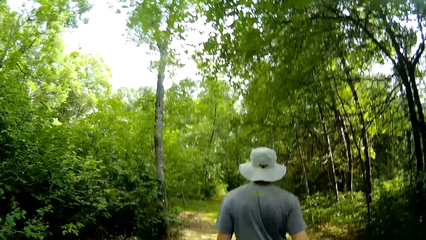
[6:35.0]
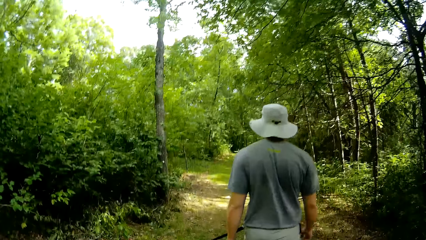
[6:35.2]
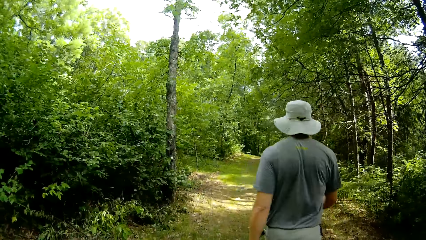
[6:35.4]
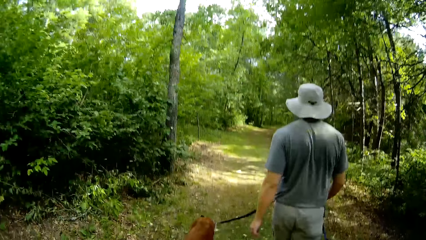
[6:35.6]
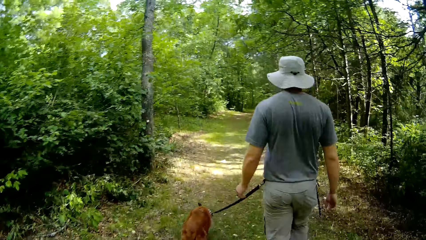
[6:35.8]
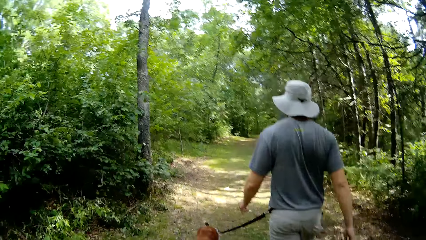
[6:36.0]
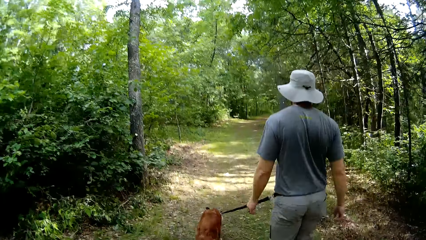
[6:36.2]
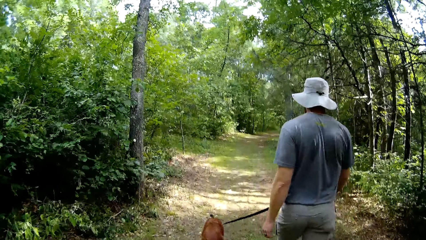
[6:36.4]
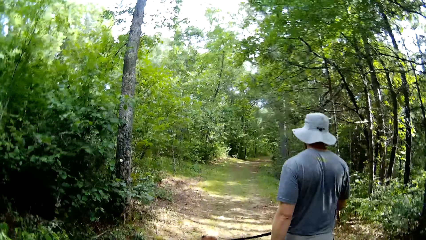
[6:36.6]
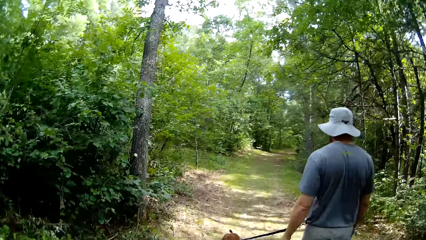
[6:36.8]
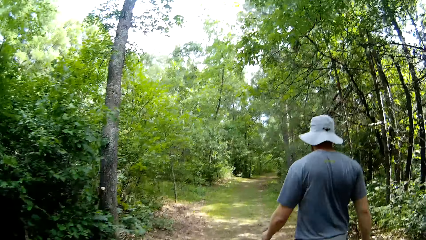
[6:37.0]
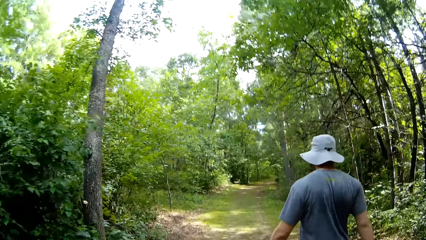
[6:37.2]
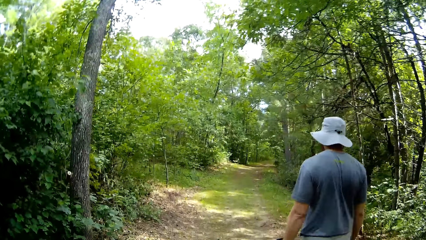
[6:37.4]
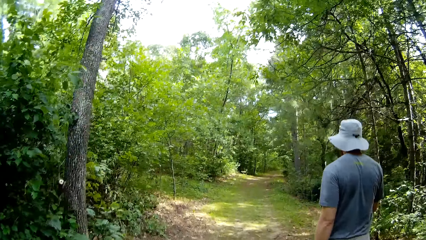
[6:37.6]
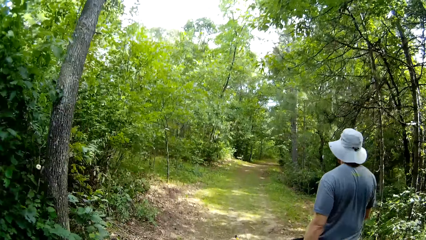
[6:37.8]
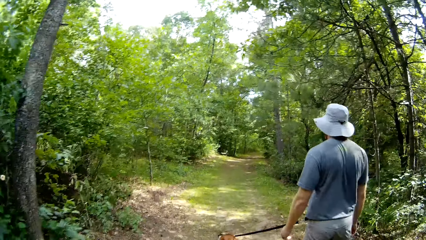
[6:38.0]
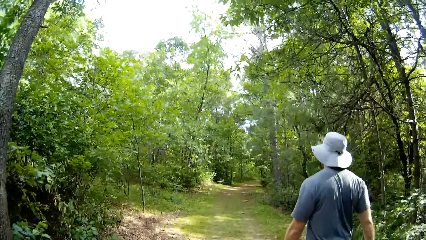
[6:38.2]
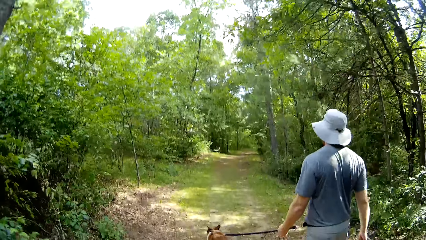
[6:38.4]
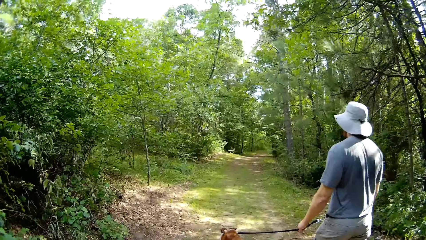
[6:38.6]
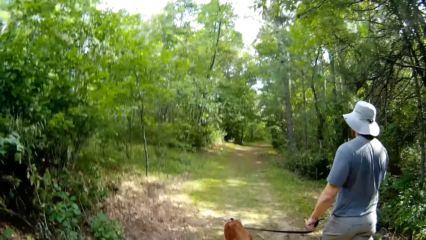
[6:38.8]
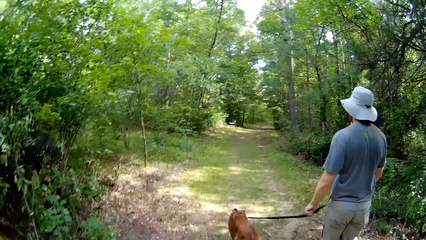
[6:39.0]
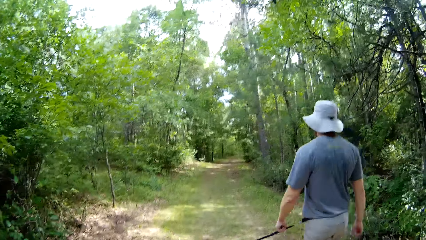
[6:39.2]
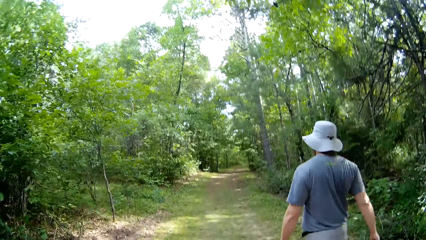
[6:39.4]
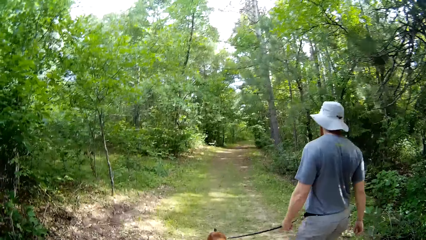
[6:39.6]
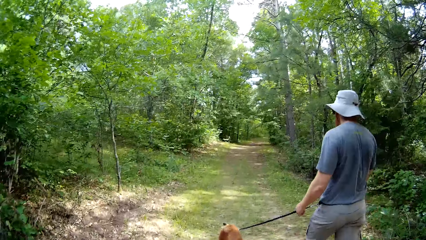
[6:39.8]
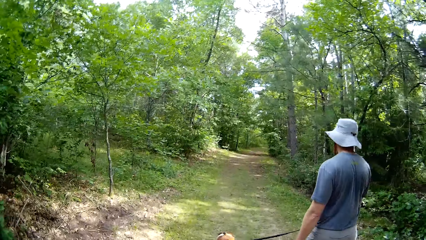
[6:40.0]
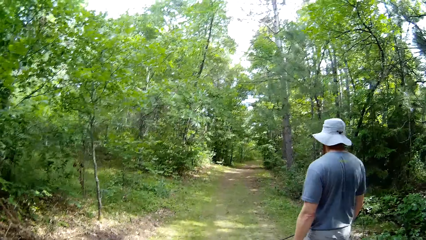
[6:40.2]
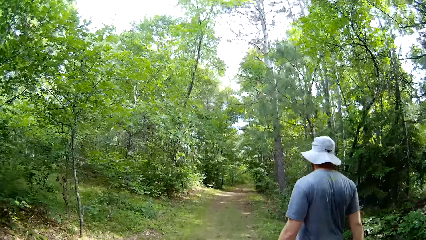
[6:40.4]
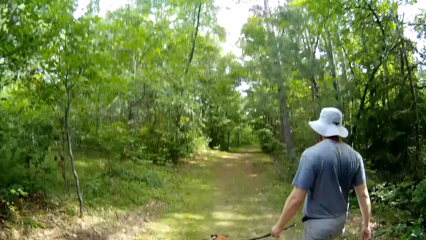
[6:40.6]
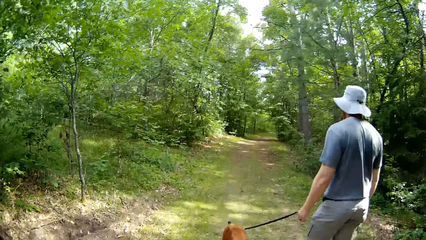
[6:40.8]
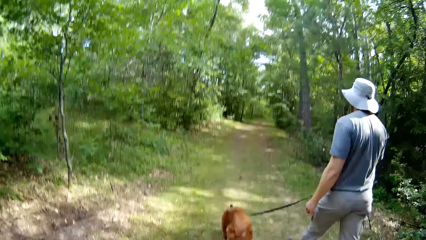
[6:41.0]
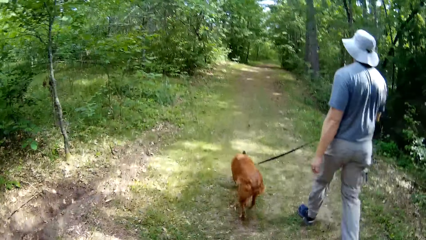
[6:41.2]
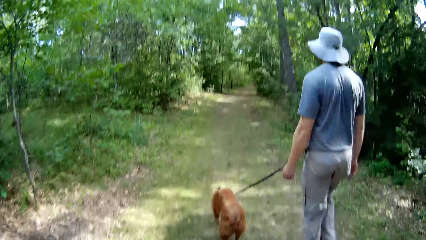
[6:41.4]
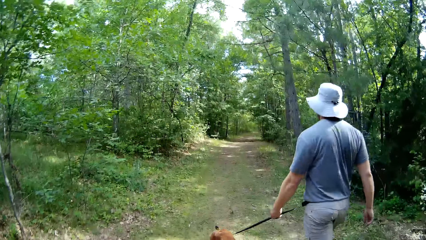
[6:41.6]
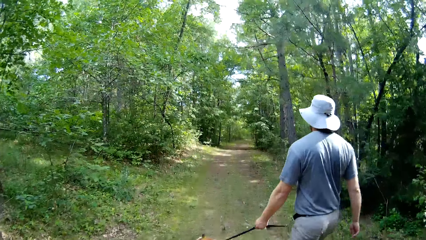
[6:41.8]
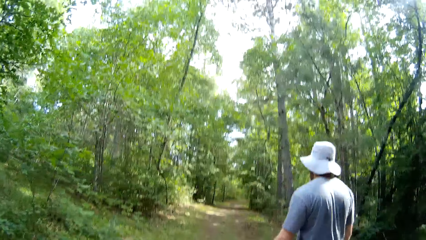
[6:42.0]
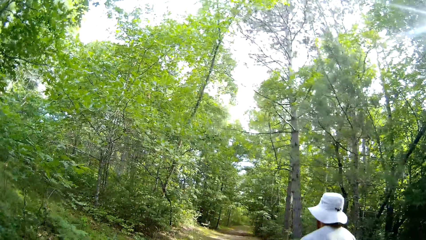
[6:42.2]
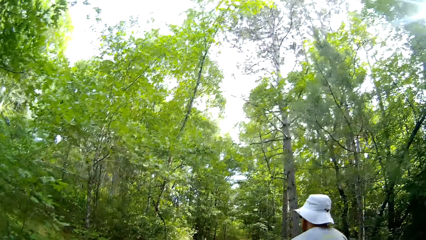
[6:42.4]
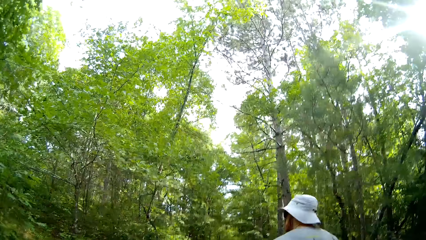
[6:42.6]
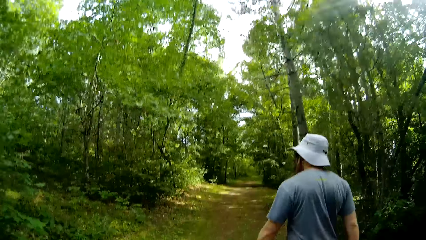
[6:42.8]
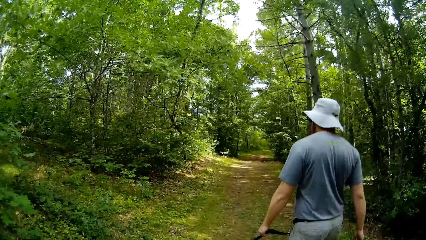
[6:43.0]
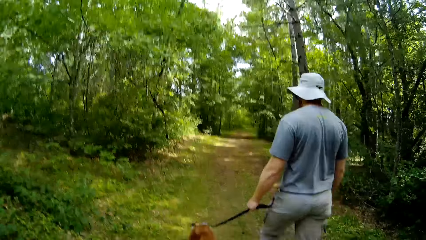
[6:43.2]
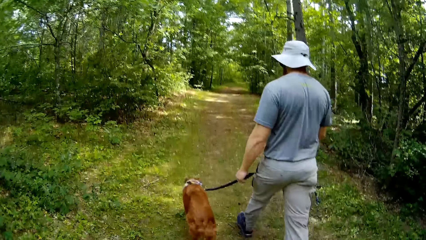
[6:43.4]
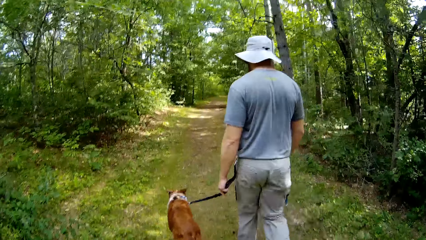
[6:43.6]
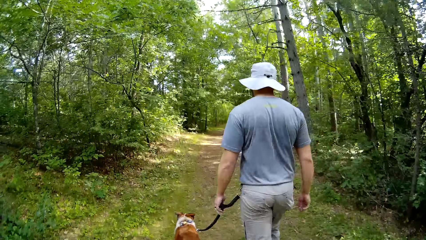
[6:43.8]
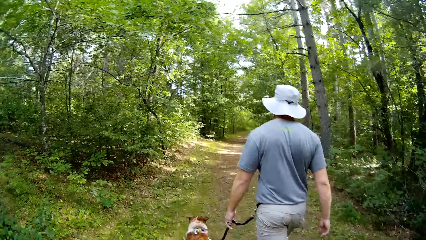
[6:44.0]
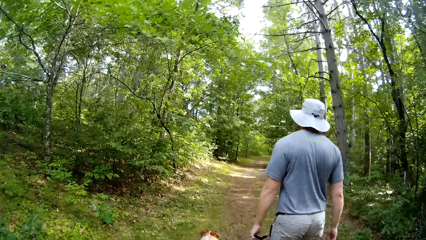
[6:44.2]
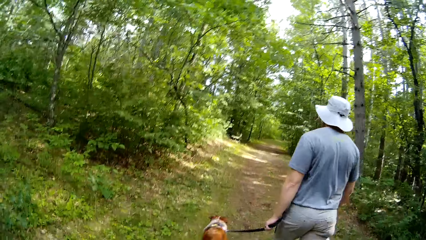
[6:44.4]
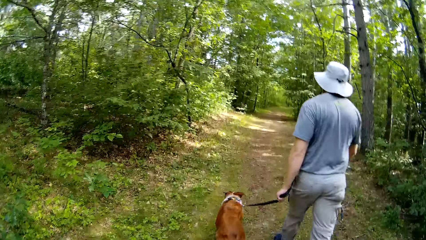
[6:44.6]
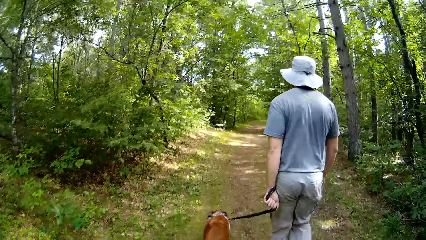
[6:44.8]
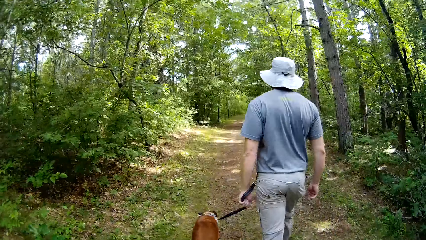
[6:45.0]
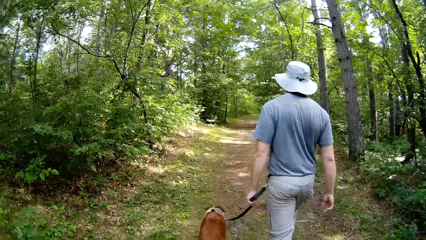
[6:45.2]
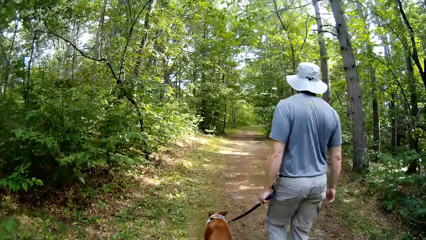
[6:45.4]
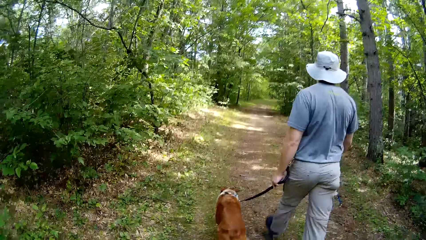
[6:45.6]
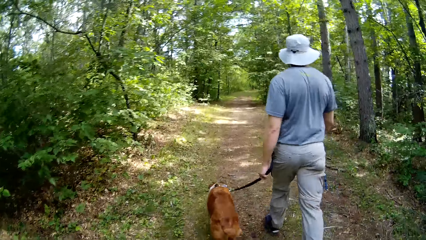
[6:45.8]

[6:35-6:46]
The camera wearer walks down the forest.

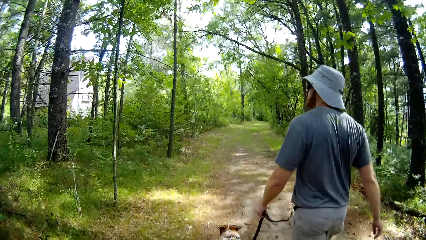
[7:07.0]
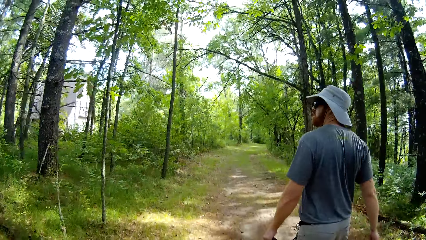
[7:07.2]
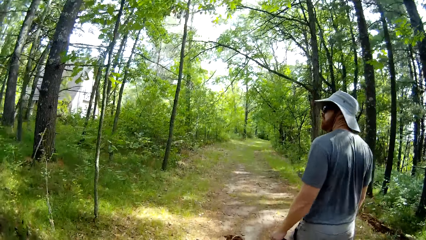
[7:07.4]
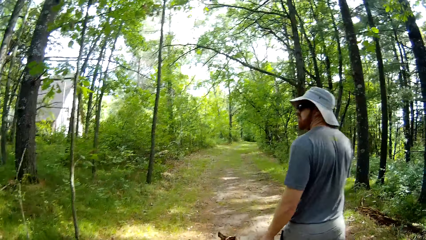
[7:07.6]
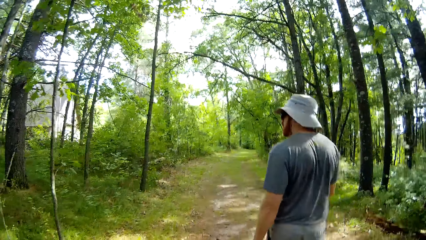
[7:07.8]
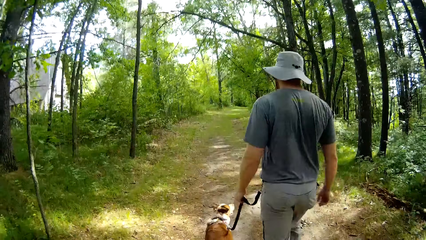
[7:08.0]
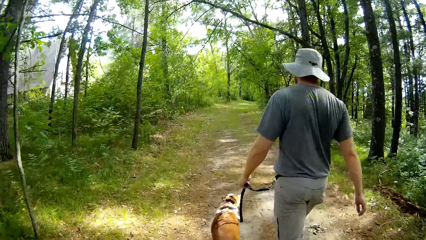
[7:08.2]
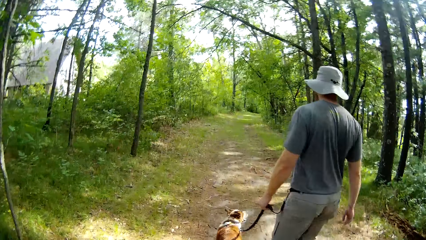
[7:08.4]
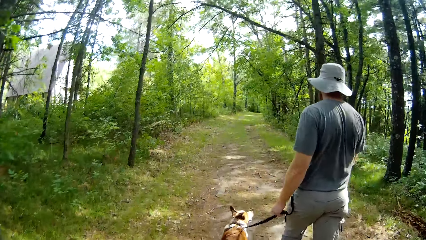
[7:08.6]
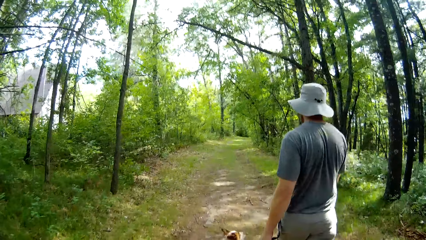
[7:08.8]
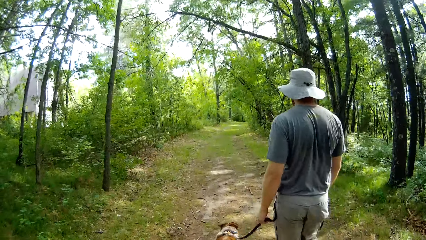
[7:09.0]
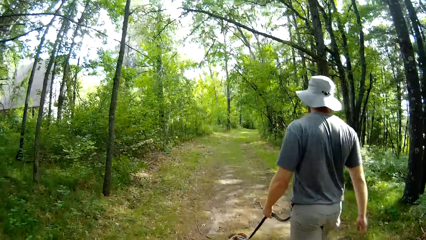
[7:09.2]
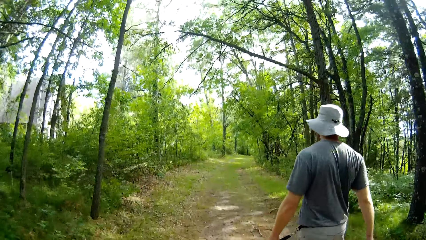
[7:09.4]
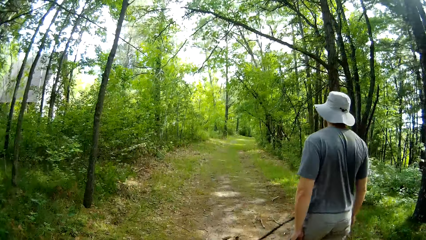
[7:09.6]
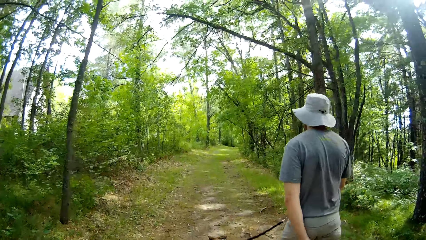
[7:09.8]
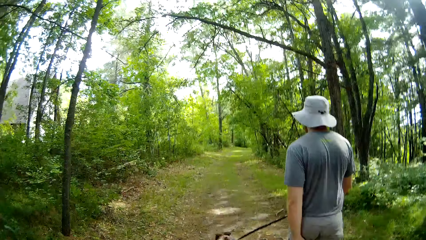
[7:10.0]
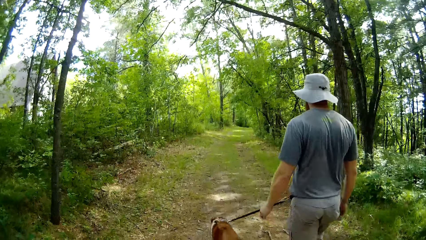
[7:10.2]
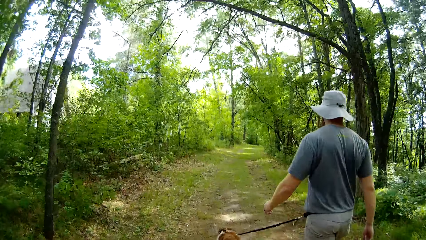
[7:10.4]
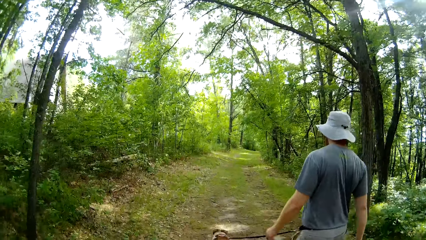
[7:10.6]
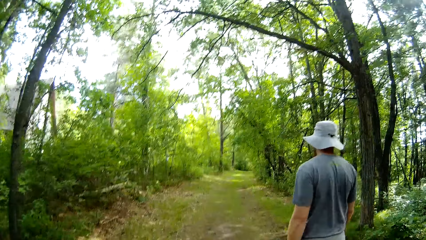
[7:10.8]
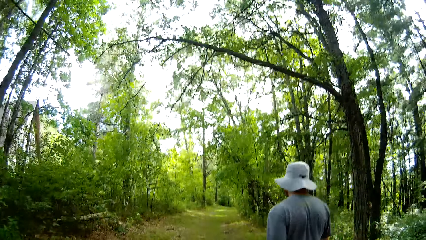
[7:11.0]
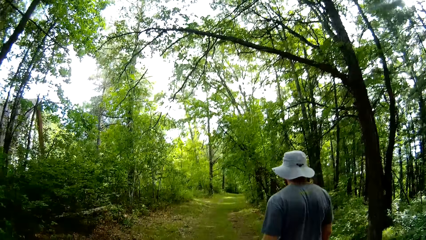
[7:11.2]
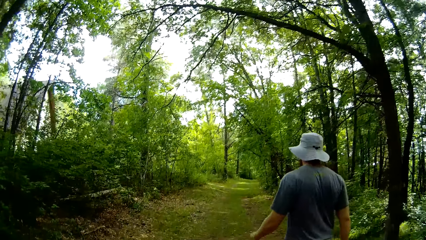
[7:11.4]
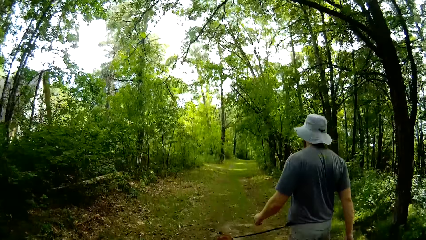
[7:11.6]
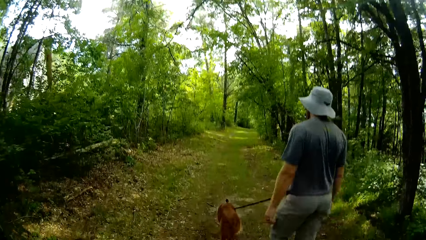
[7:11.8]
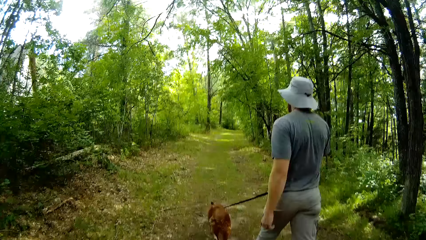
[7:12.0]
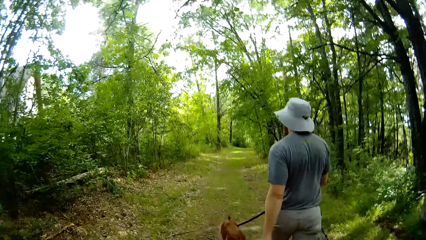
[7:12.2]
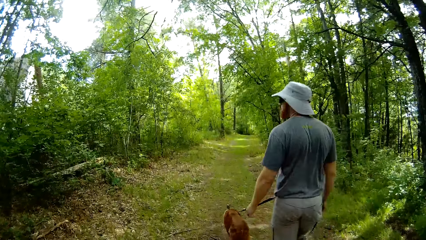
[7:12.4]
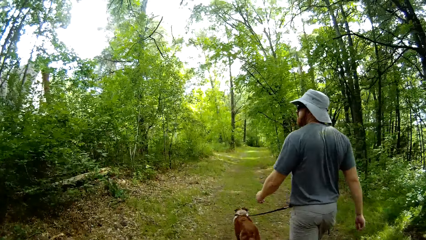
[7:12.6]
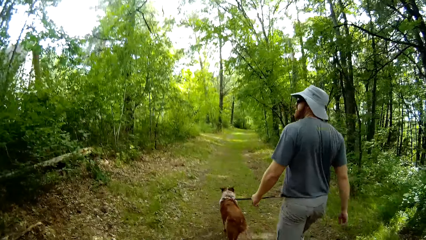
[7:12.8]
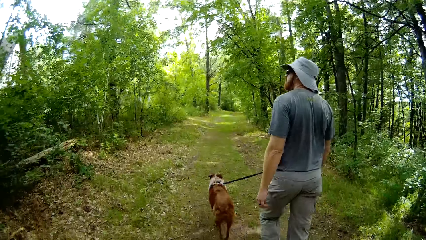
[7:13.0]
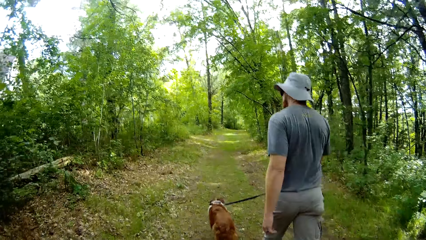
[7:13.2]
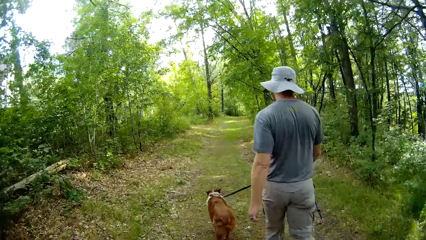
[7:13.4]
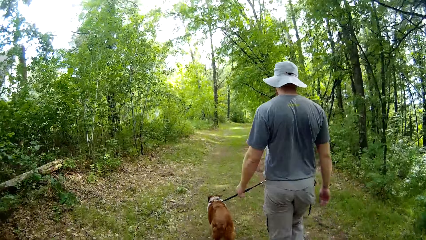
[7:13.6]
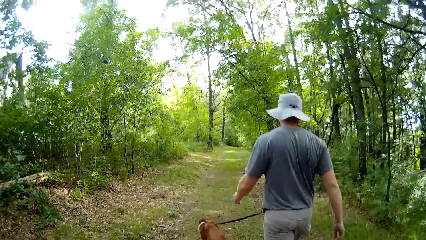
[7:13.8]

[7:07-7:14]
A man walks with a dog.
